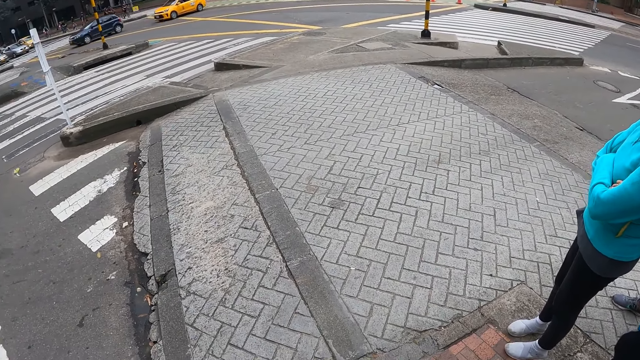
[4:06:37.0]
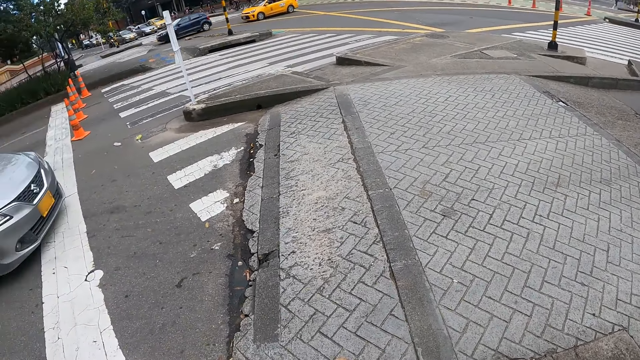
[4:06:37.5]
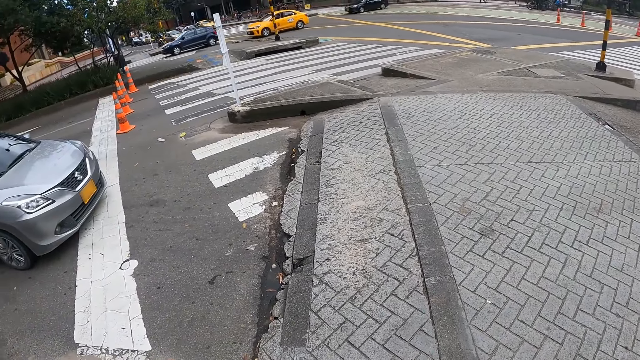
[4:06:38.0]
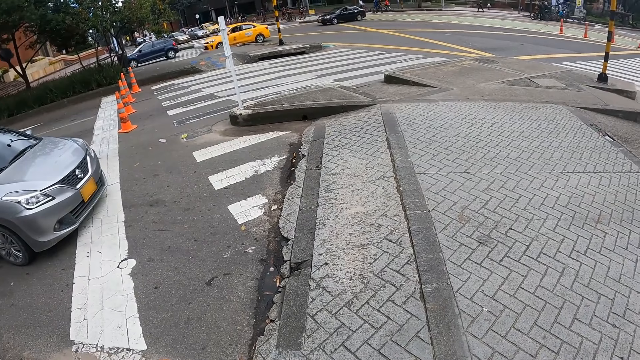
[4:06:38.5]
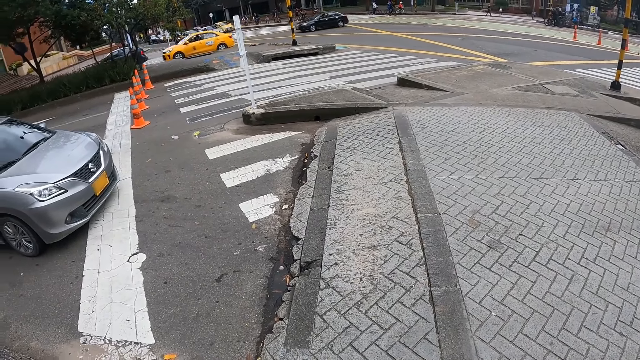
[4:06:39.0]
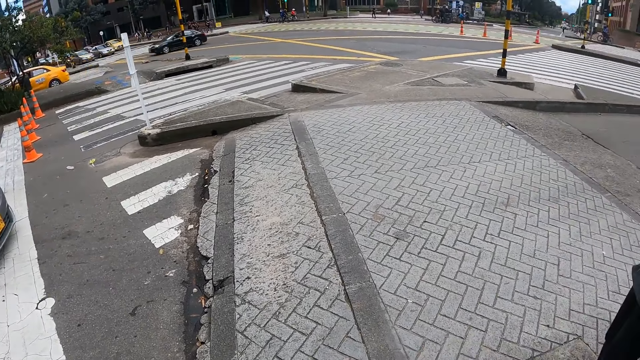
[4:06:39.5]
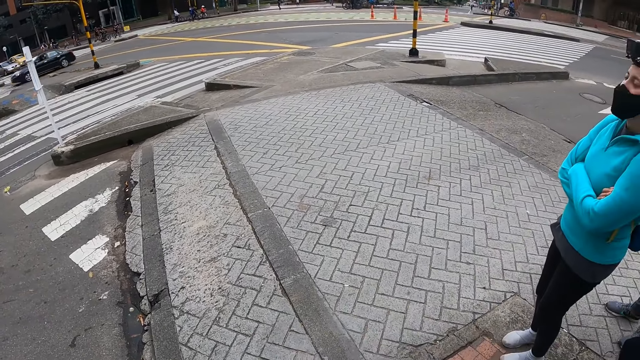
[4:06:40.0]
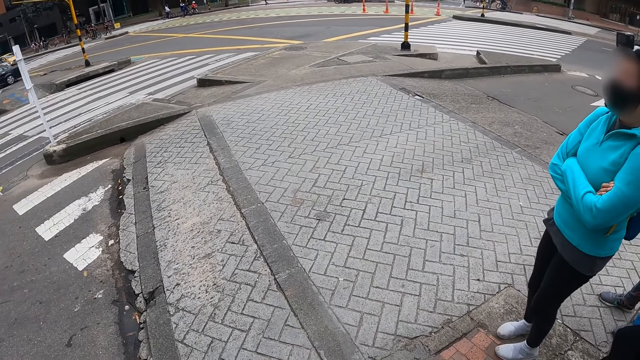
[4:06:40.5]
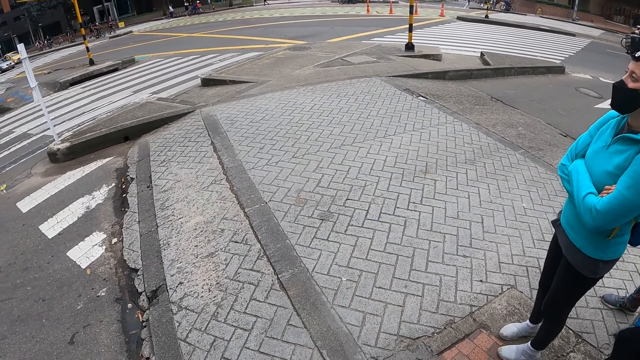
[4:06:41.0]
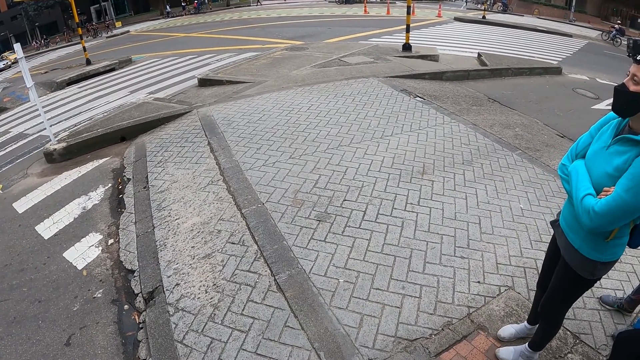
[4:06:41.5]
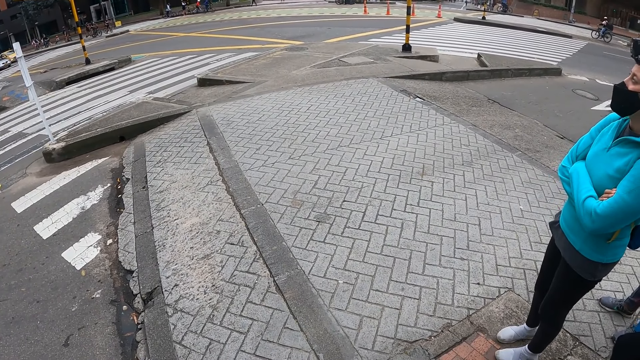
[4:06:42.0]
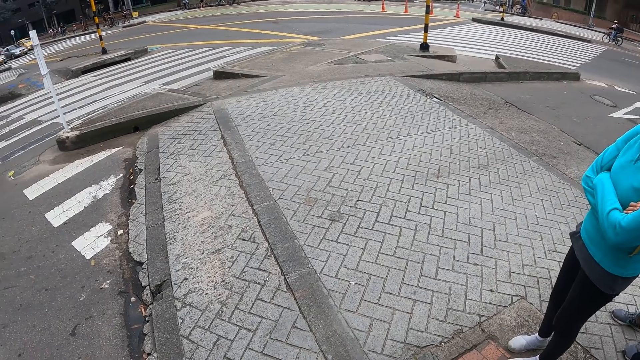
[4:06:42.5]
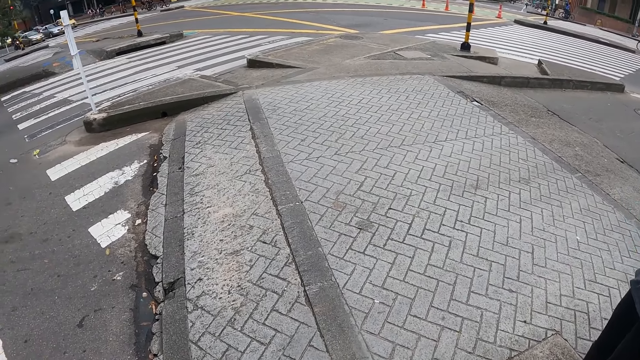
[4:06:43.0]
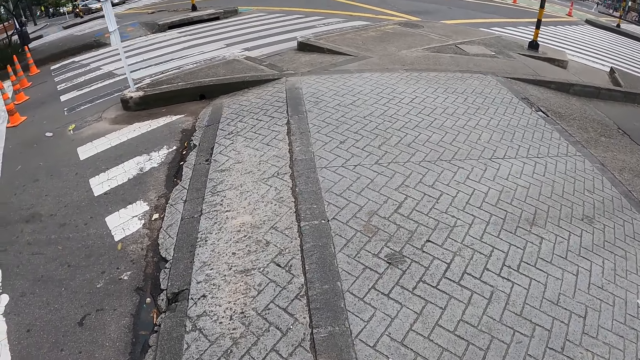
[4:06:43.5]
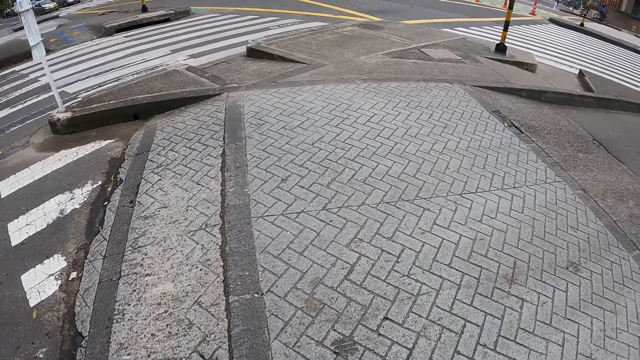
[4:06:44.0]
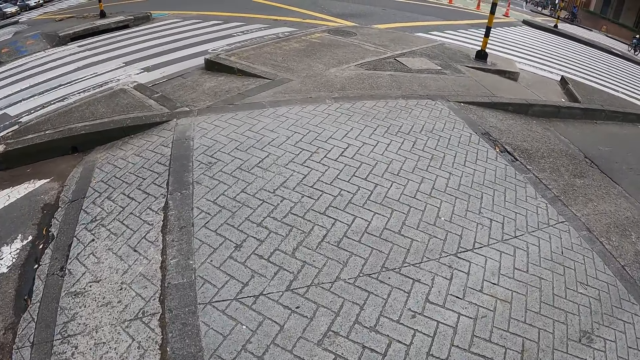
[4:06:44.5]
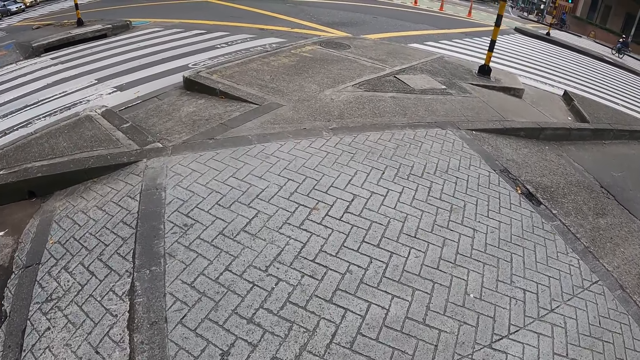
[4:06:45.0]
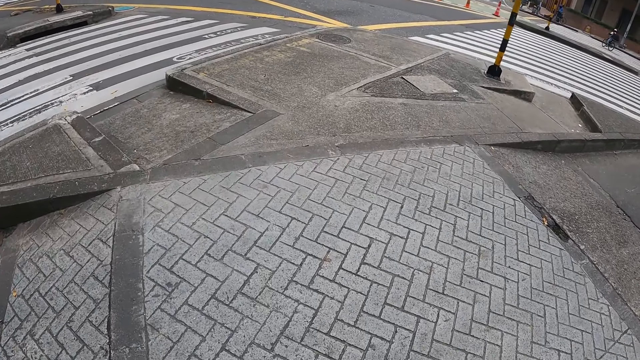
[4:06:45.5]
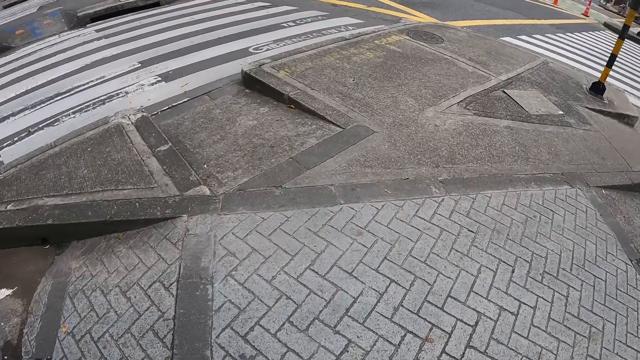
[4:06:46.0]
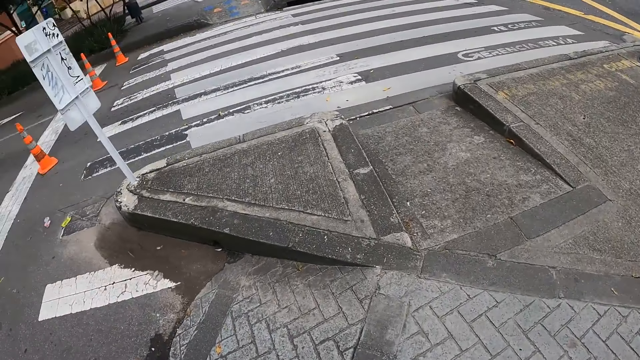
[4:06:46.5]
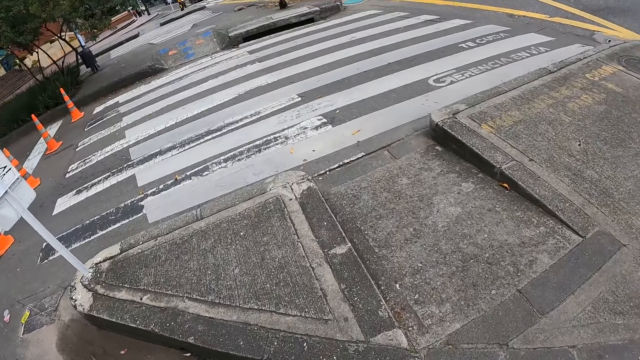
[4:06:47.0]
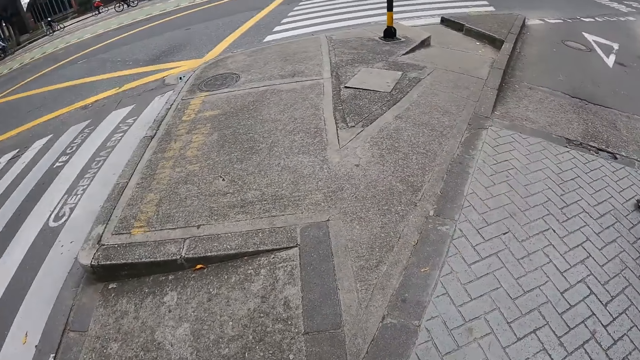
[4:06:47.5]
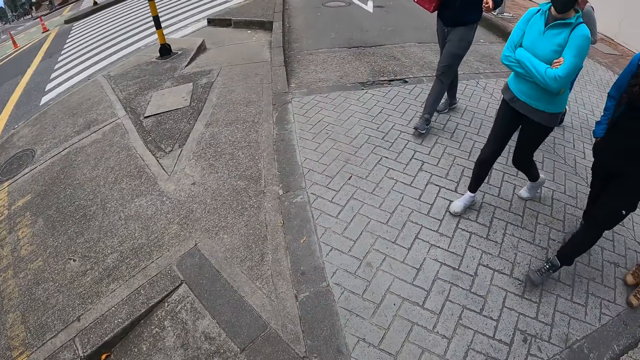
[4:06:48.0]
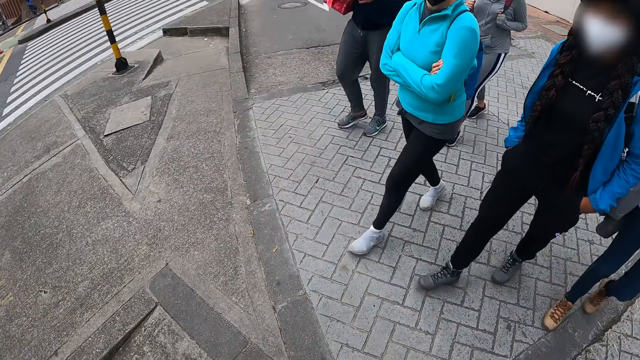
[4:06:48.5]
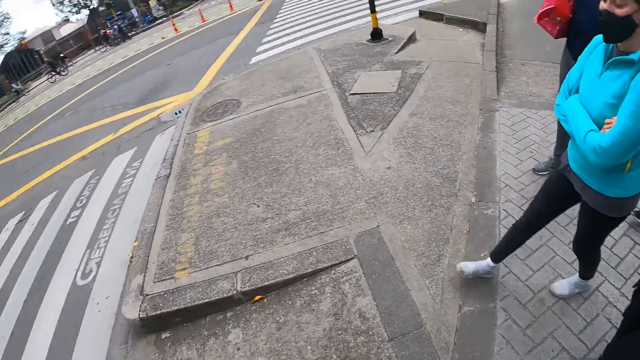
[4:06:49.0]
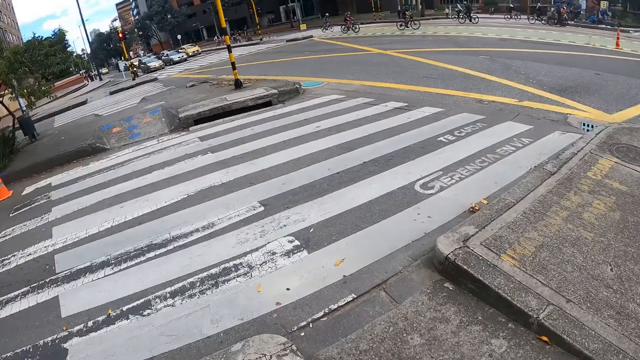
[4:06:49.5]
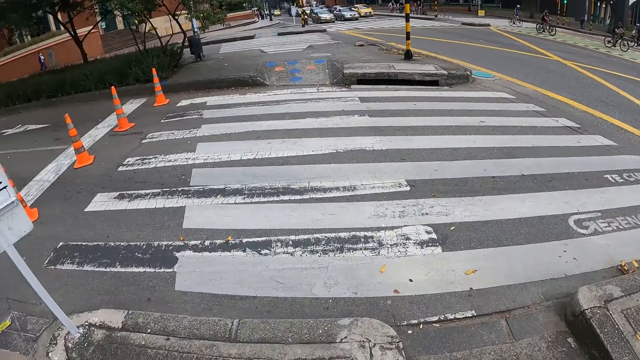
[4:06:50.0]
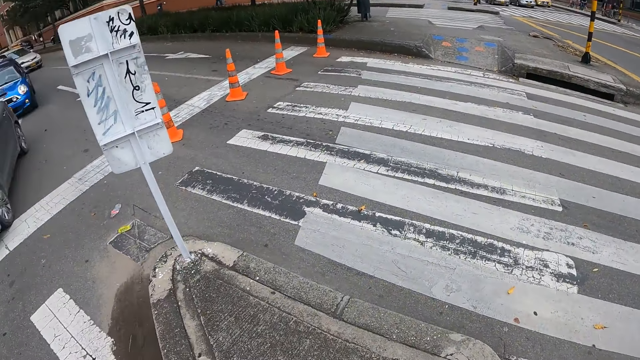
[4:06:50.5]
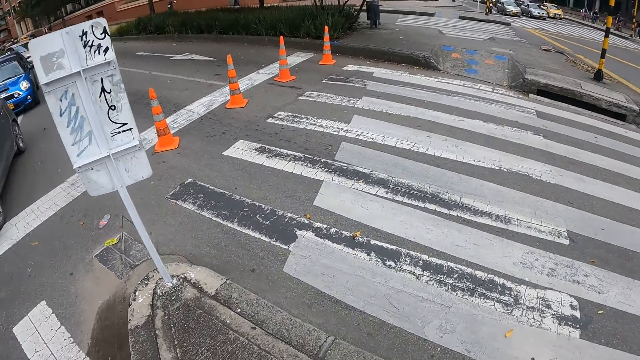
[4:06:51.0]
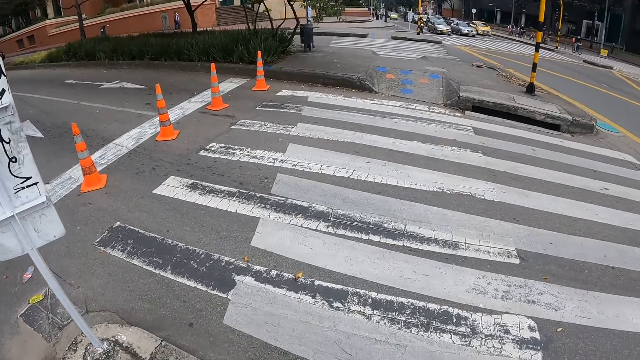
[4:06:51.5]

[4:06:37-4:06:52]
The camera wearer walks. They cross the road with the group of people. They look around. A lady walks around with three other ladies and another lady on the carbro road. The camera wearer looks around.

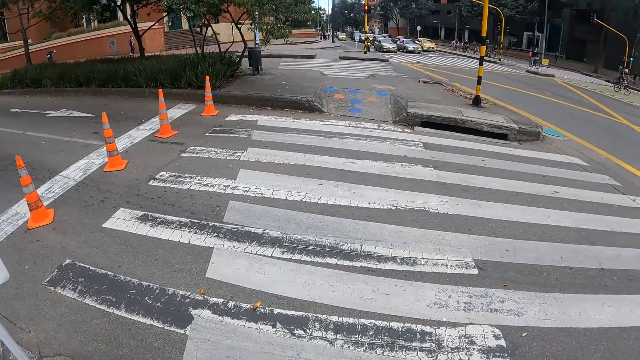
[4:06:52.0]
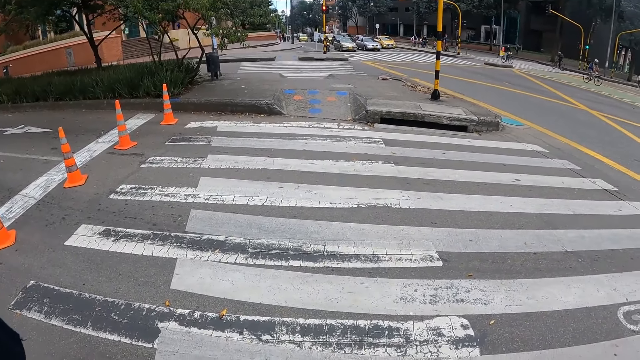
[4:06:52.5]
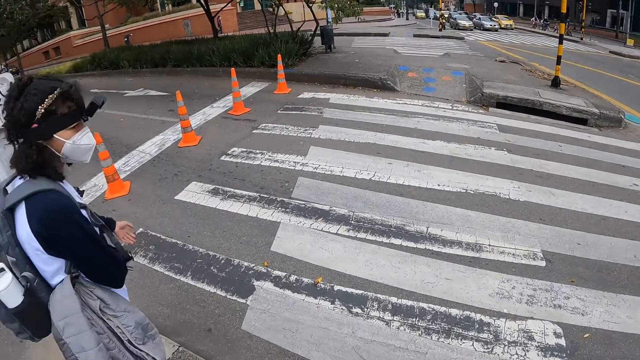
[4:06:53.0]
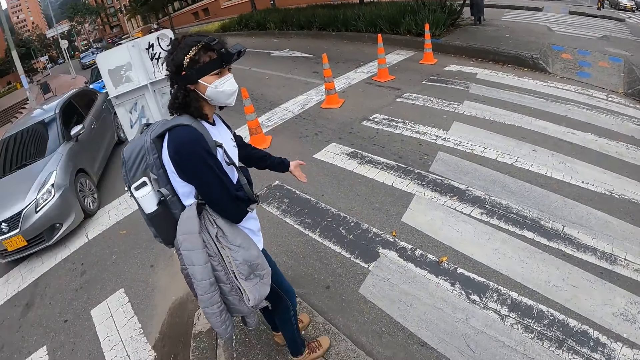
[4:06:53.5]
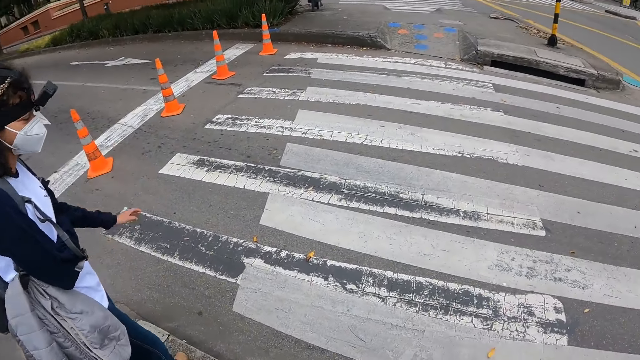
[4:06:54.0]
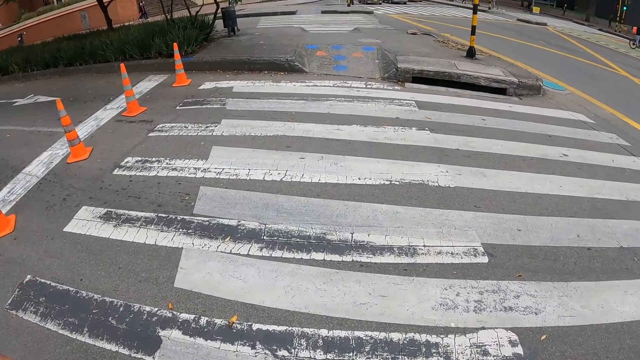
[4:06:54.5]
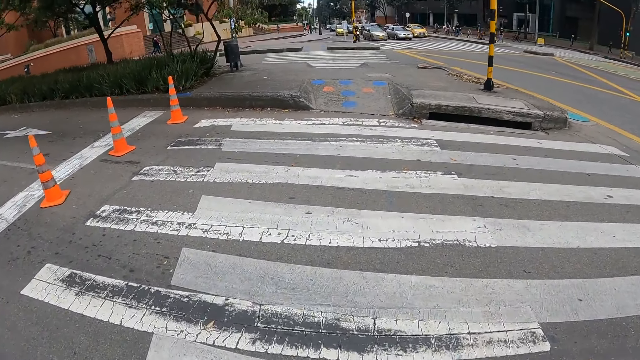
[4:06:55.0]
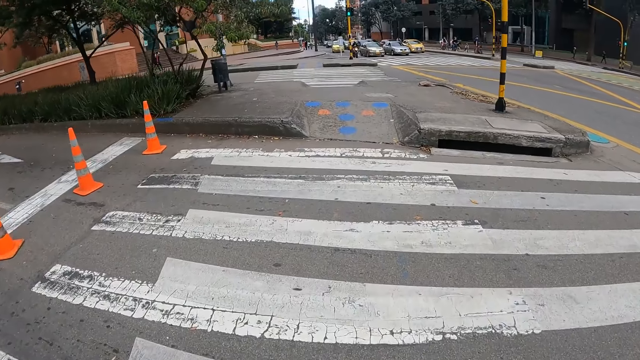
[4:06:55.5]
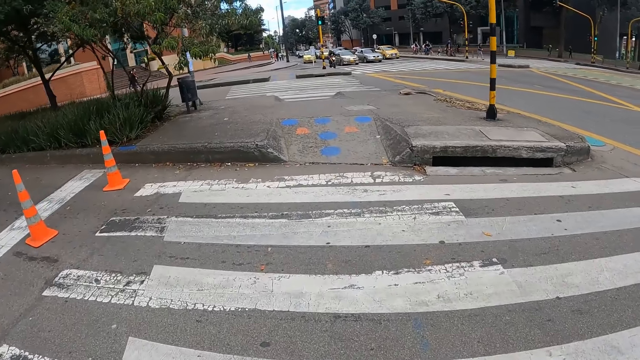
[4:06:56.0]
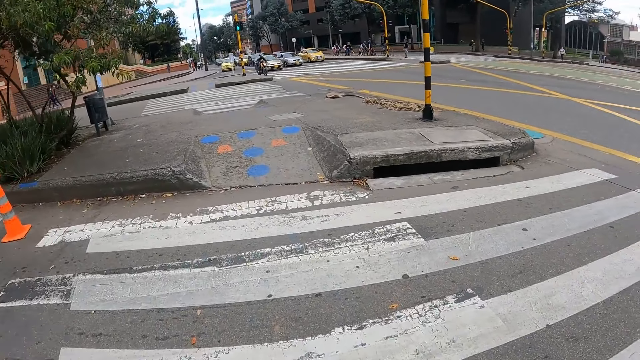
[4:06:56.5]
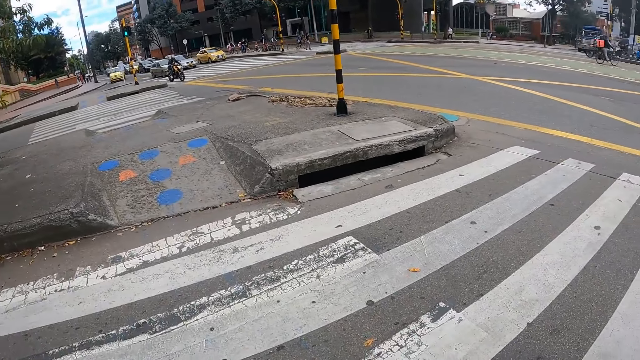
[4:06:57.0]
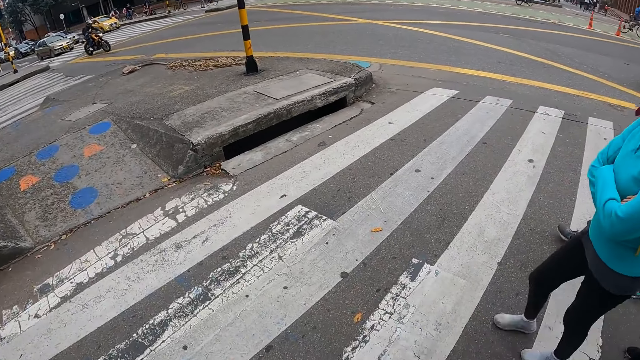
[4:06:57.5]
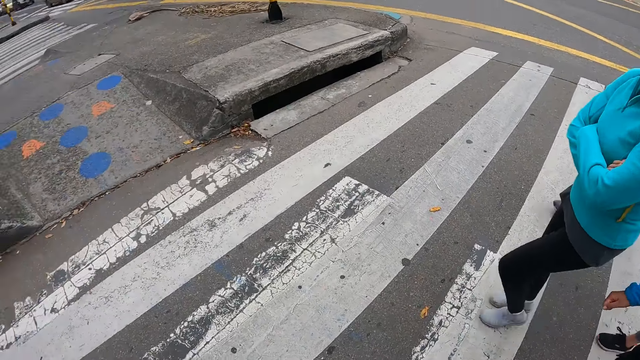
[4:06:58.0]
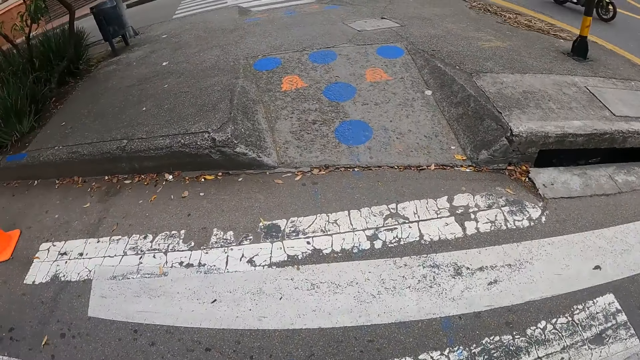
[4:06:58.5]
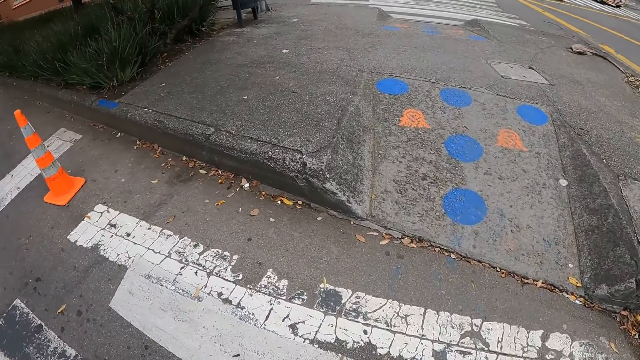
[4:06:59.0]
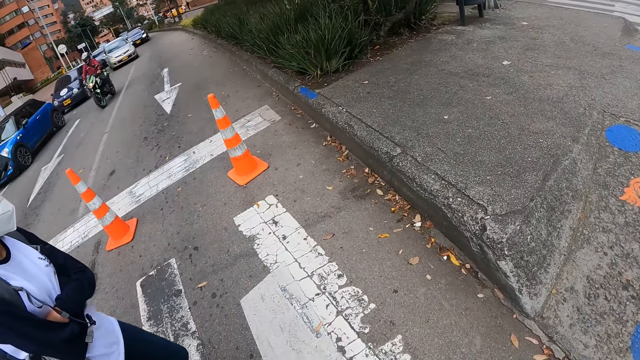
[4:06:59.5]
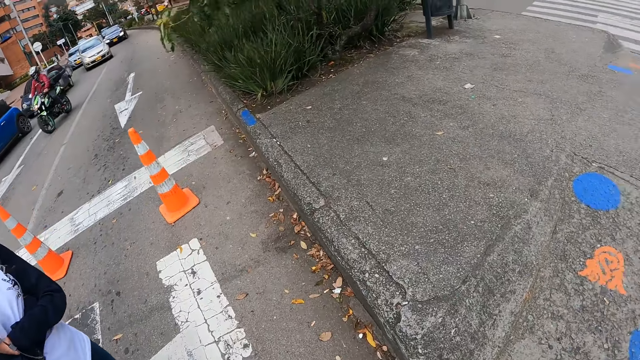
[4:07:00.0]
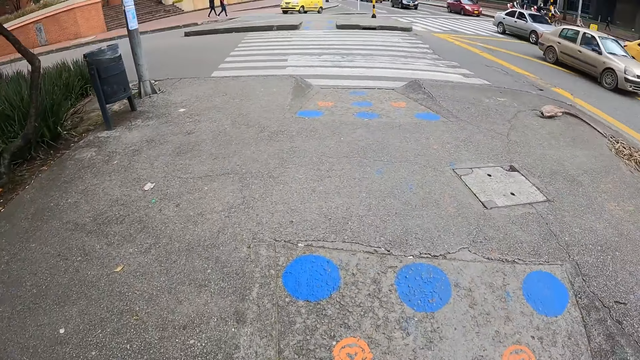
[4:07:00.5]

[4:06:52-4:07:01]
A lady talks to the other ladies. The camera wearer walks around with the ladies on the road.
